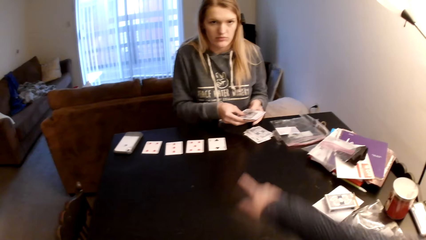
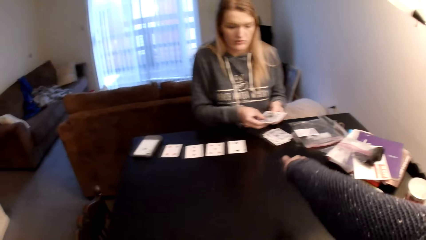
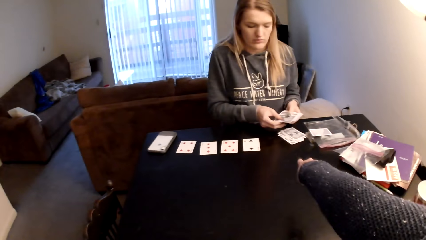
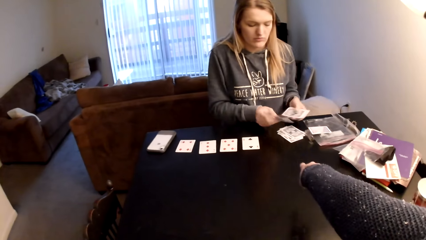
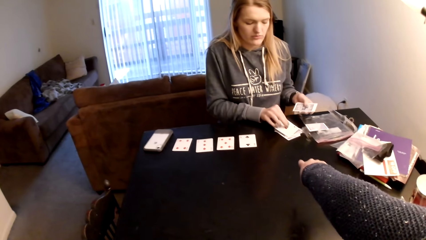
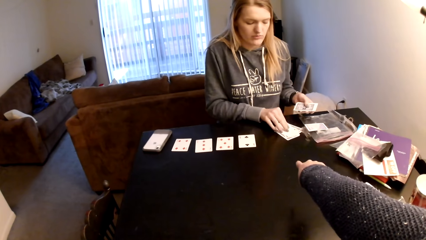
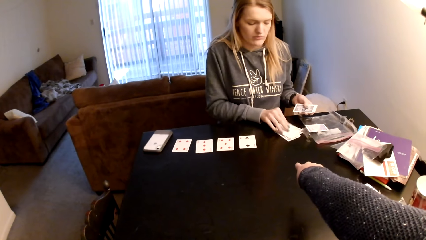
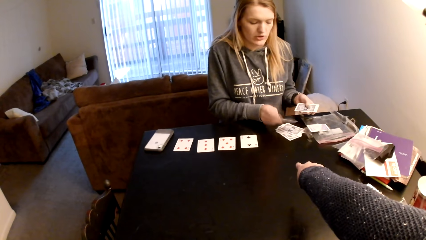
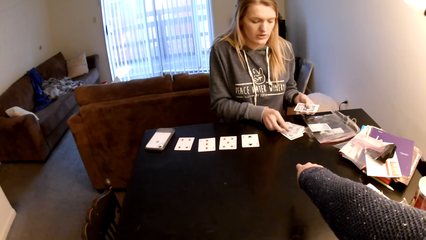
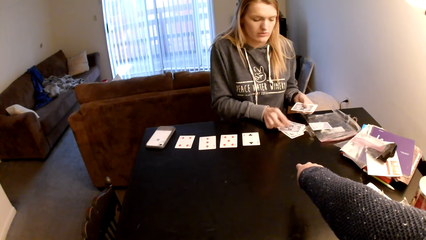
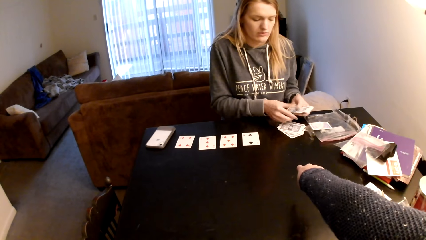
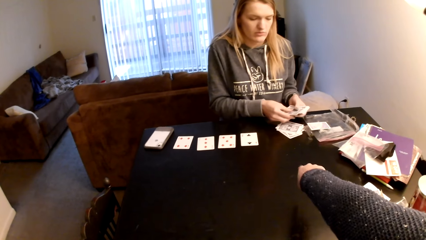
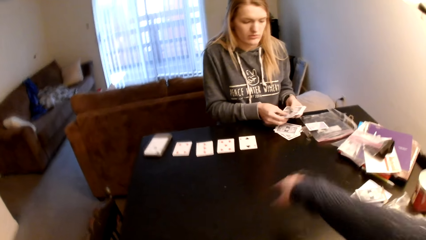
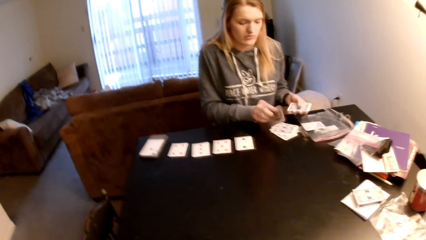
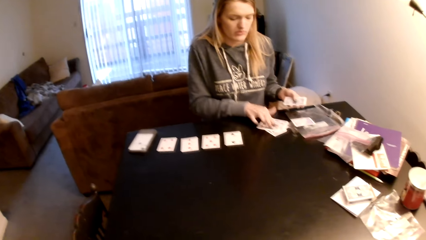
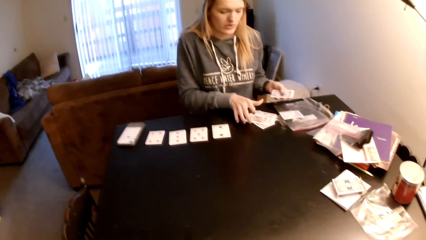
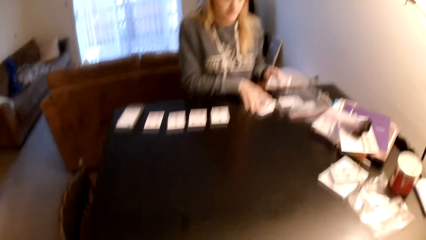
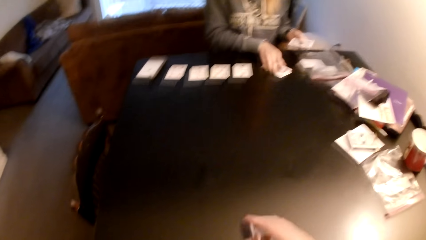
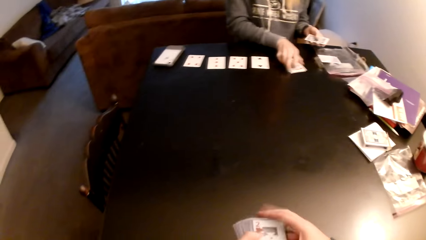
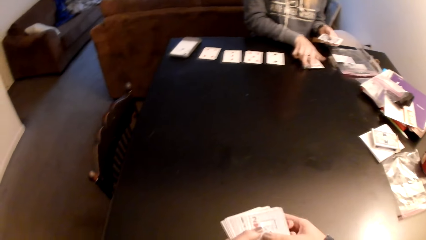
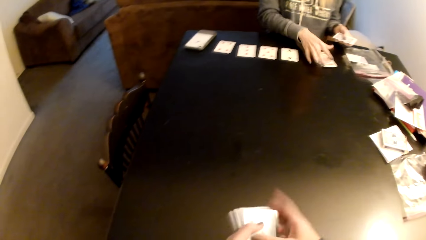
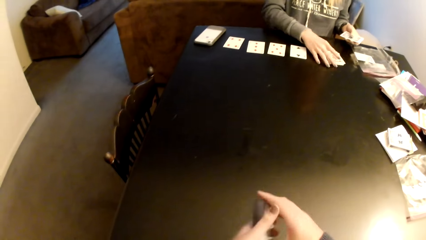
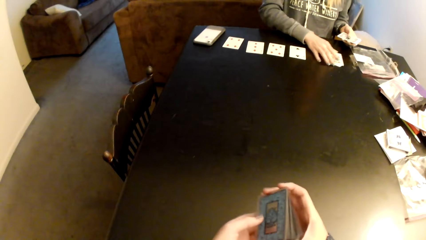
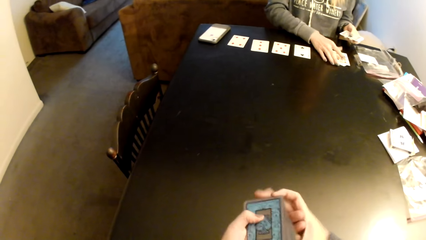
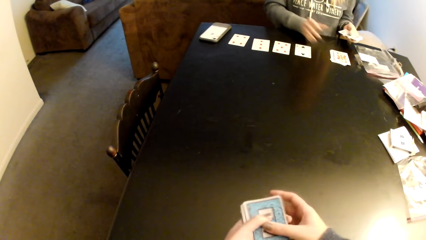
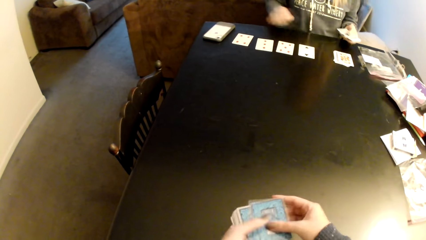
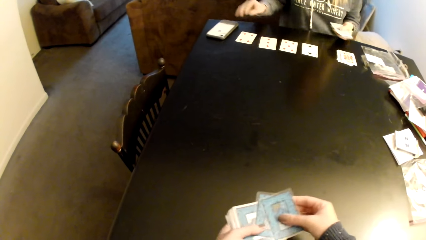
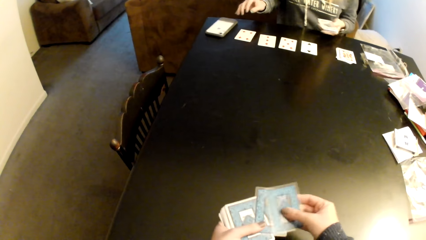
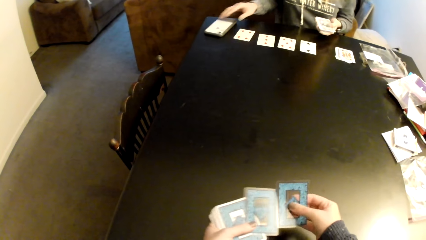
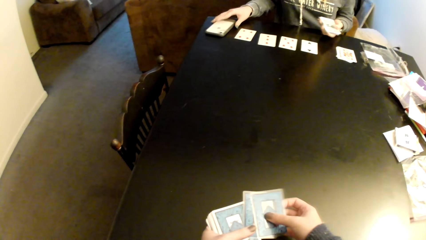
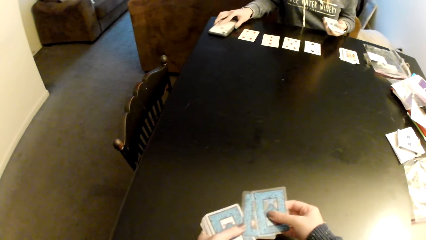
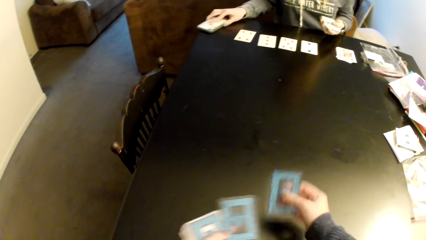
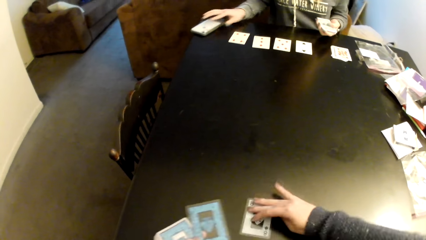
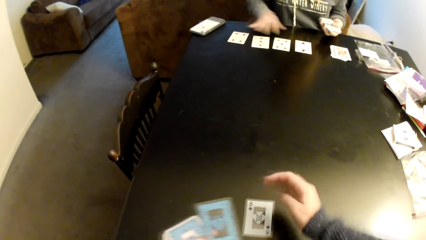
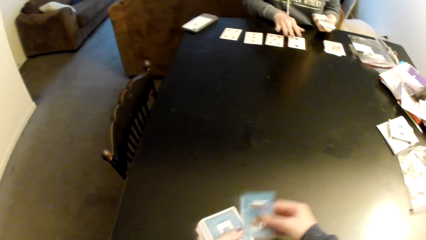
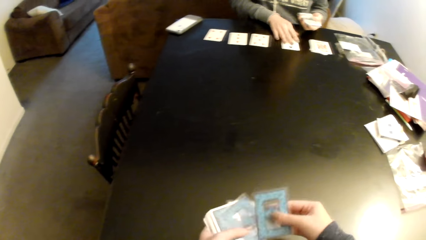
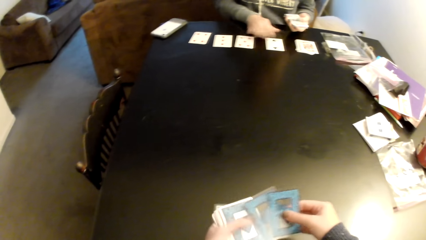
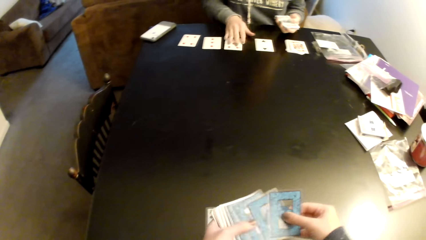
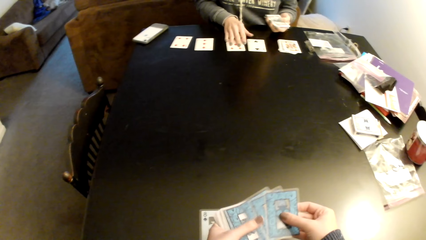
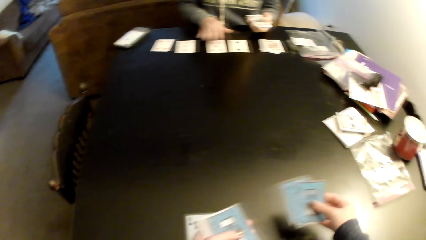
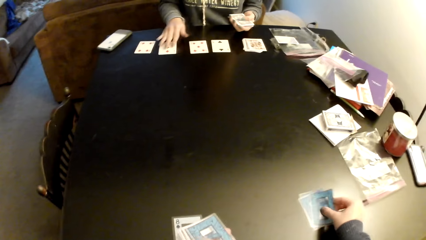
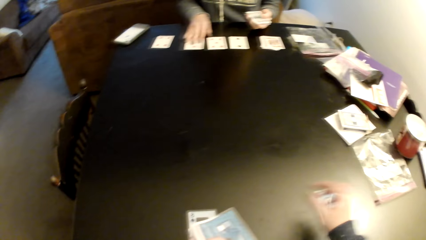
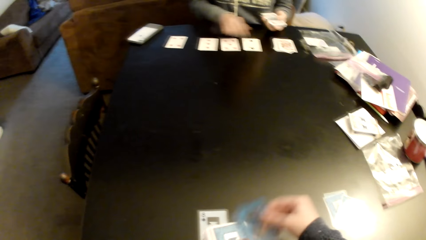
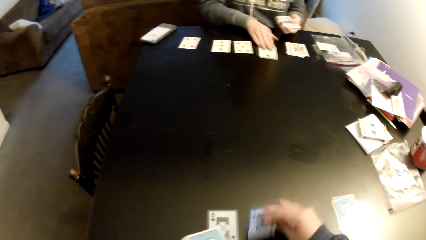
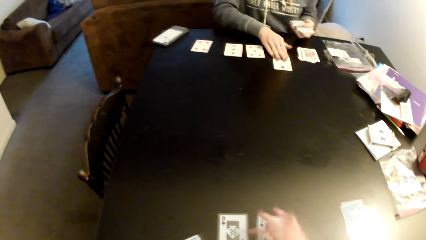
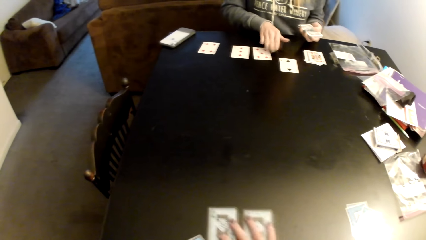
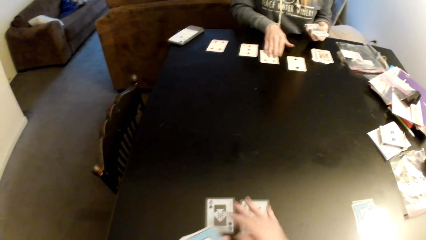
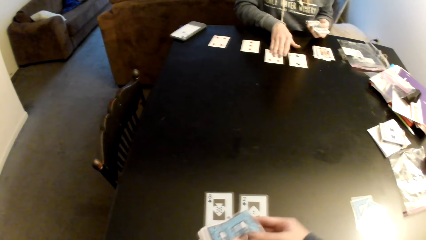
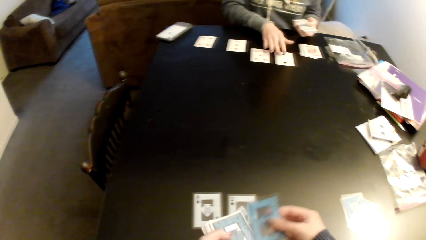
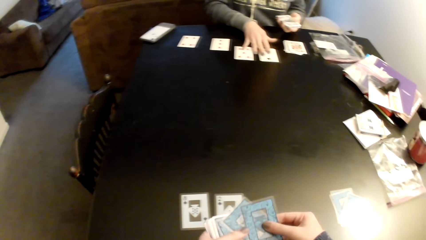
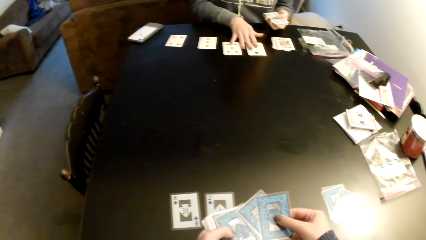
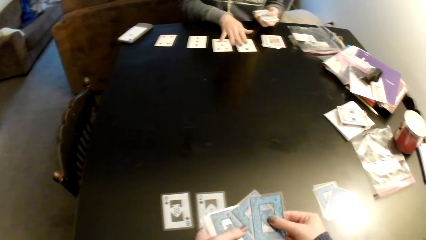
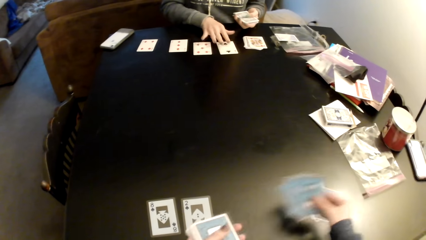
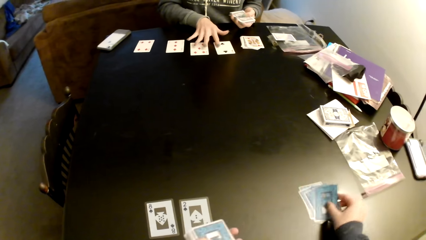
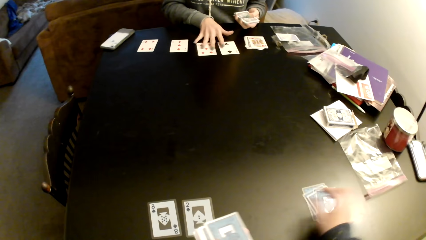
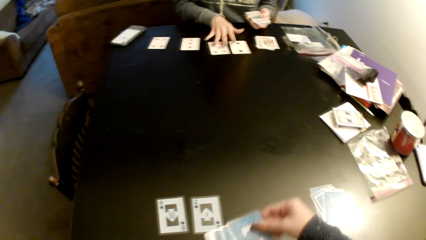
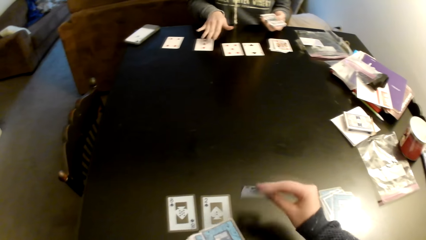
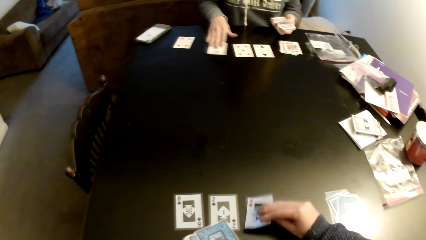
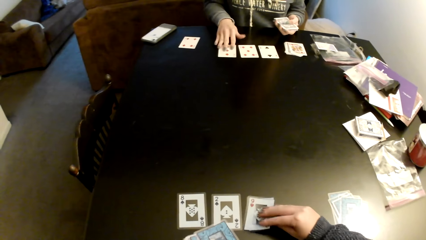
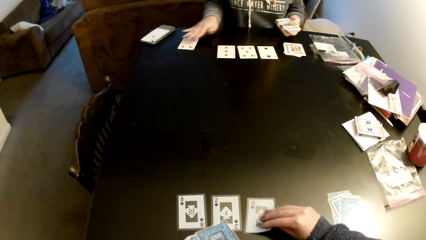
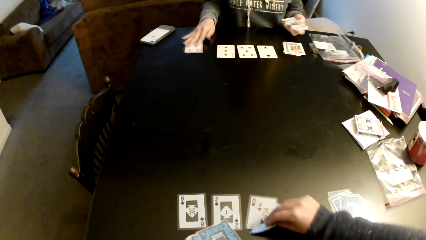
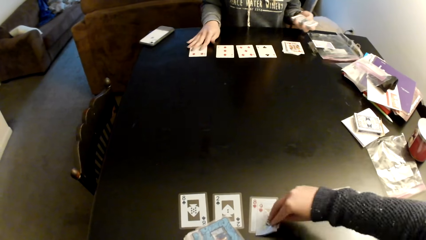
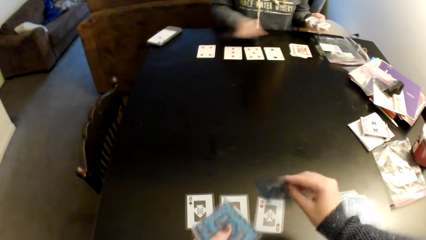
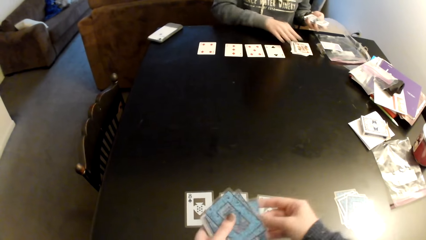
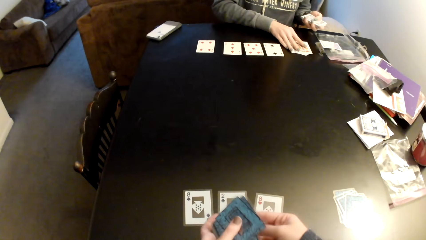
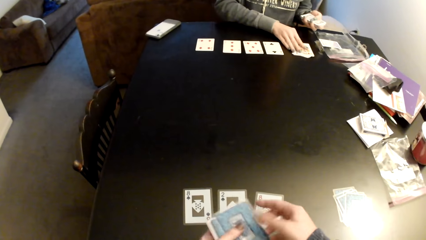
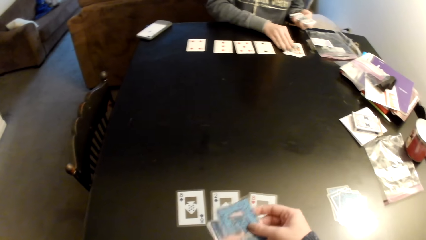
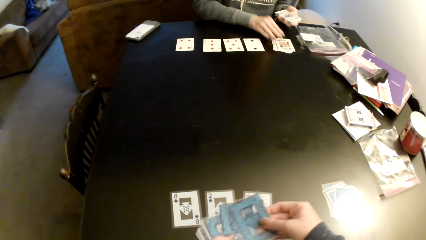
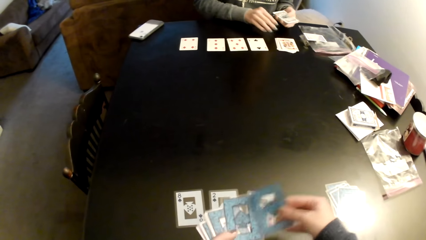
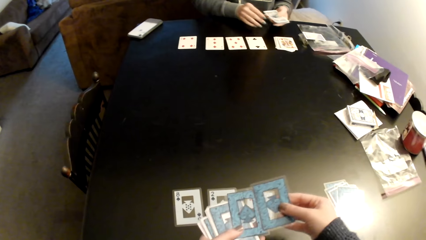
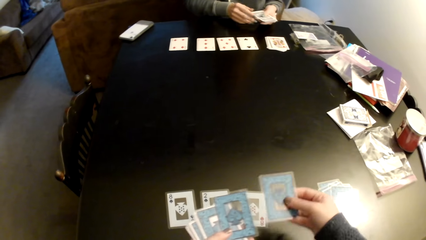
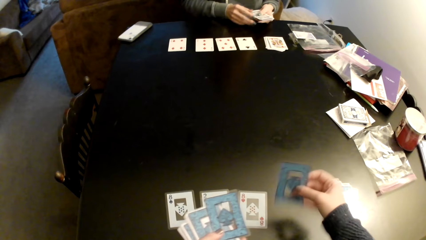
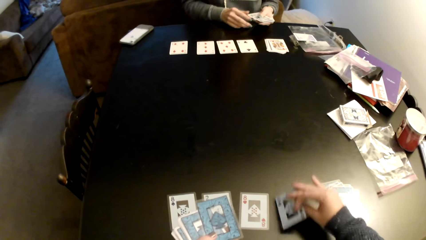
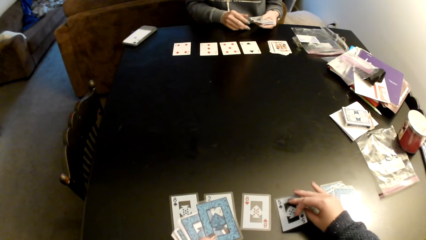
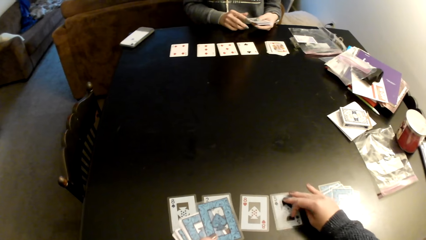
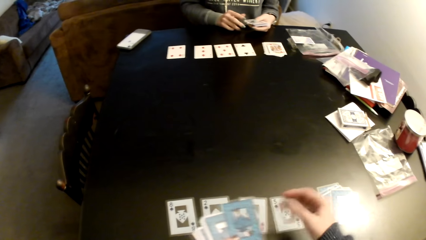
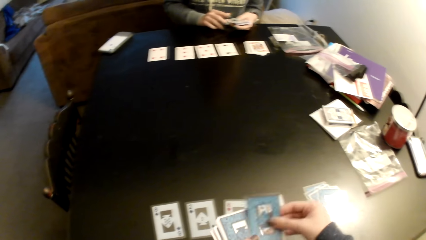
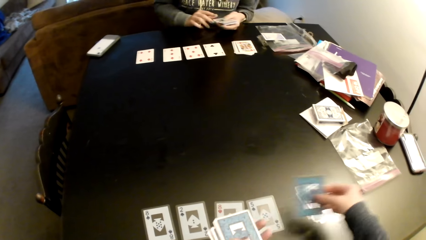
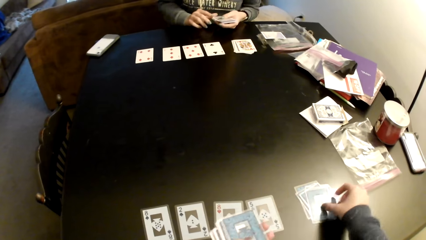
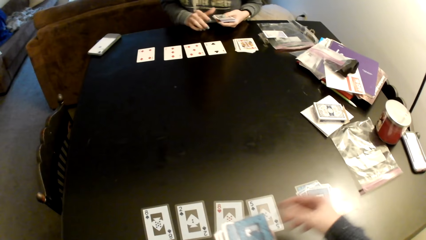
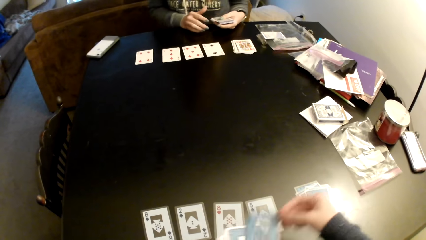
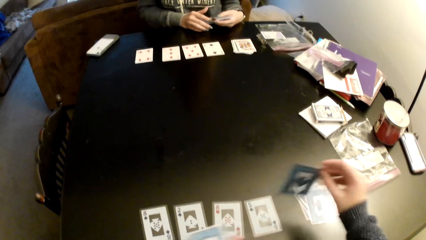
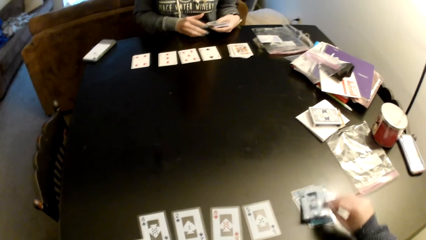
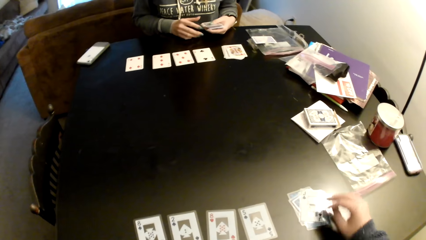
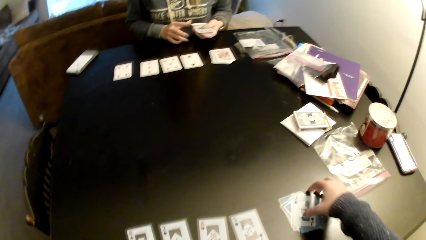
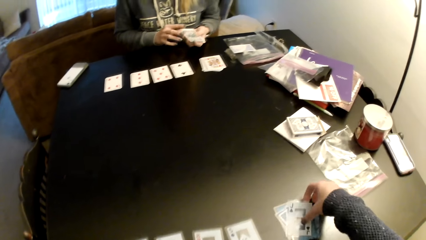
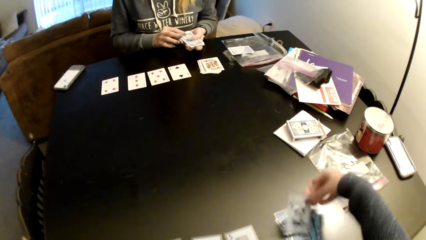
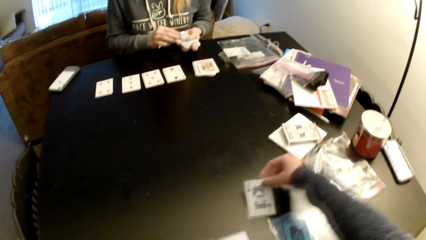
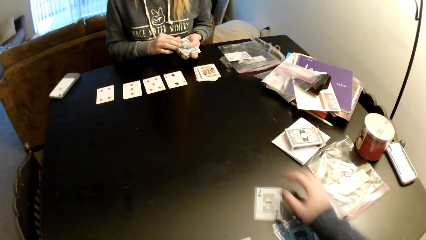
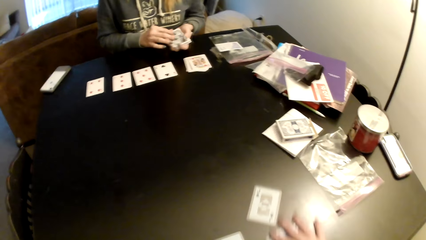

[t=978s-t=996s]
The lady picks the card. The camera wearer points at the cards on the table and gestures his hand. The lady puts the card on a card, picks the card, and puts the card on a card. The camera wearer holds the cards with both hands, picks the cards, and sorts the cards with her hands. They put the card on the table. The lady arranges the cards. The camera wearer picks the cards, moves the cards on the table, puts the cards on the table, picks the cards, and puts the card on the table. The lady moves the cards on the table. The camera wearer drags the cards on the table, picks the cards, drags the cards on cards, picks the card, puts the cards on the table, and picks the card. The lady pulls her hand off the card. The camera wearer switches the card to the other hand. The lady drags the cards on the table and pulls her hand off the card. The camera wearer picks the card, puts the card on the table, picks the card, and puts the card on a card. The lady sorts the cards on the table. The camera wearer picks the card.
